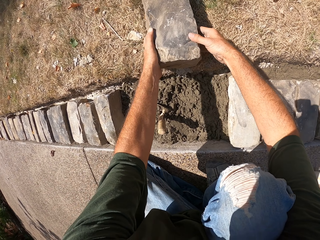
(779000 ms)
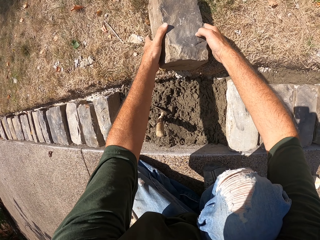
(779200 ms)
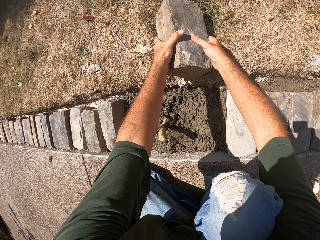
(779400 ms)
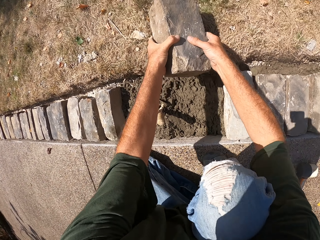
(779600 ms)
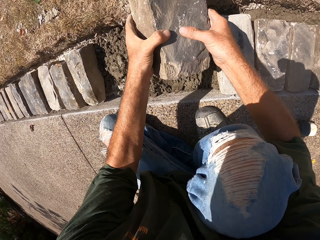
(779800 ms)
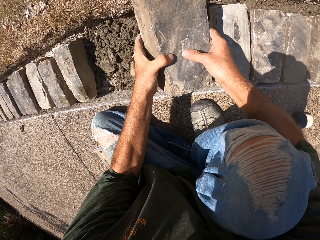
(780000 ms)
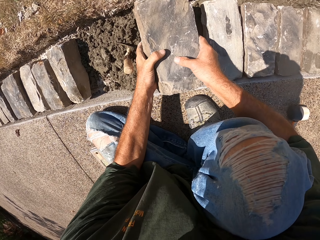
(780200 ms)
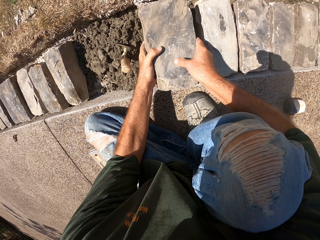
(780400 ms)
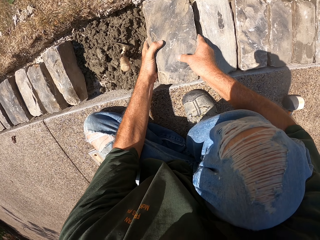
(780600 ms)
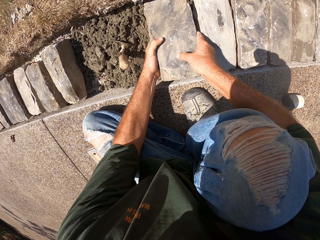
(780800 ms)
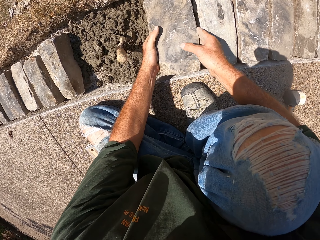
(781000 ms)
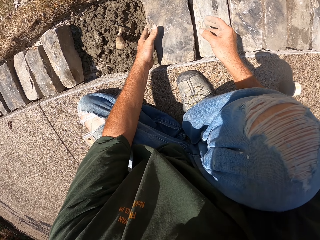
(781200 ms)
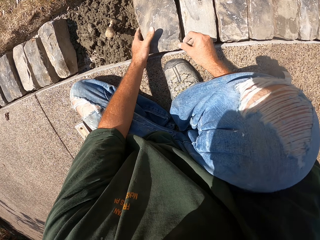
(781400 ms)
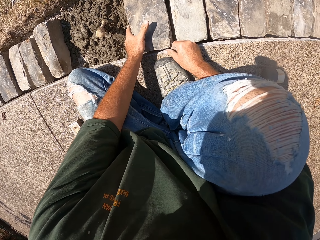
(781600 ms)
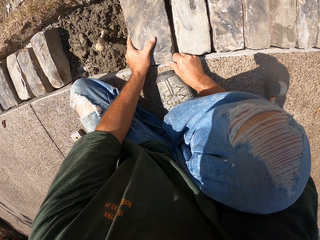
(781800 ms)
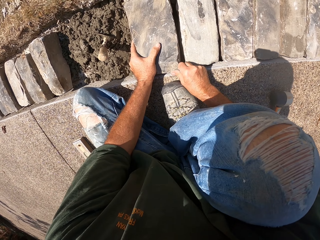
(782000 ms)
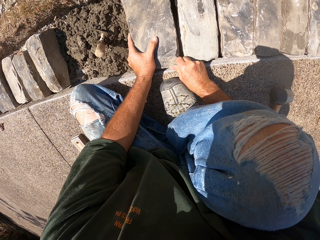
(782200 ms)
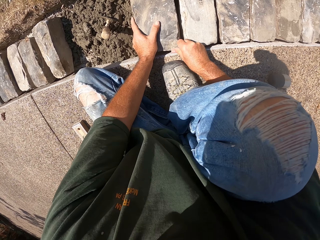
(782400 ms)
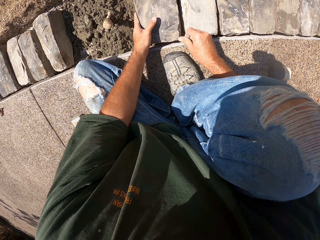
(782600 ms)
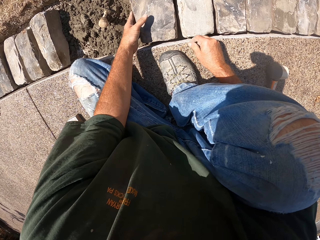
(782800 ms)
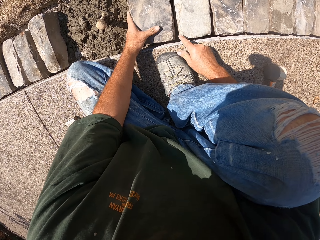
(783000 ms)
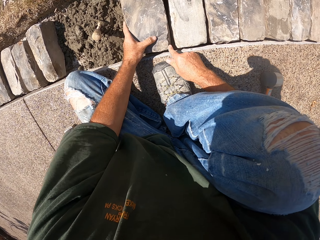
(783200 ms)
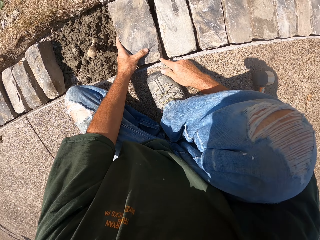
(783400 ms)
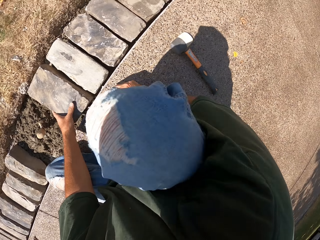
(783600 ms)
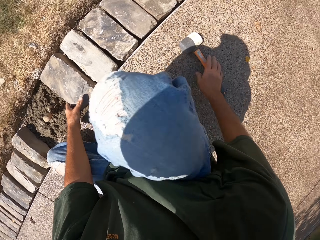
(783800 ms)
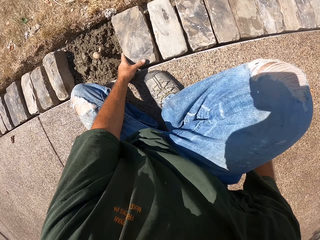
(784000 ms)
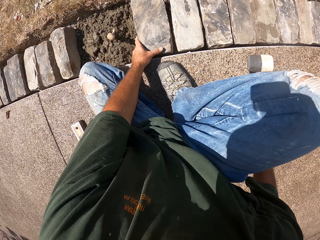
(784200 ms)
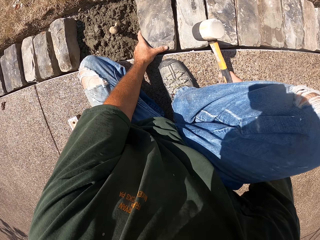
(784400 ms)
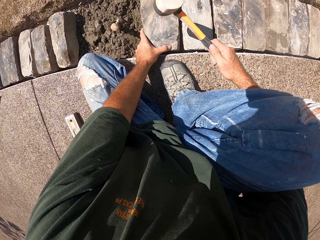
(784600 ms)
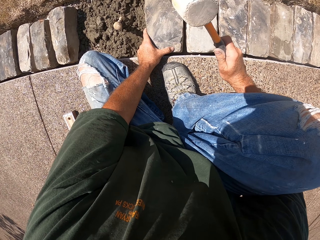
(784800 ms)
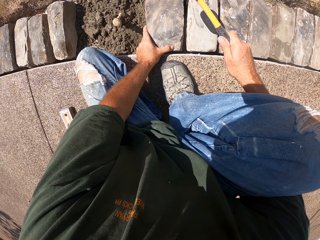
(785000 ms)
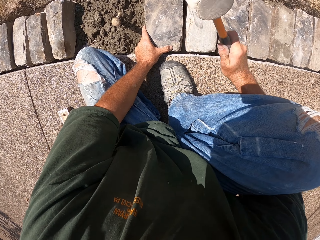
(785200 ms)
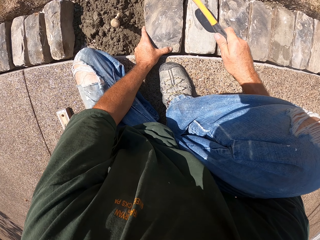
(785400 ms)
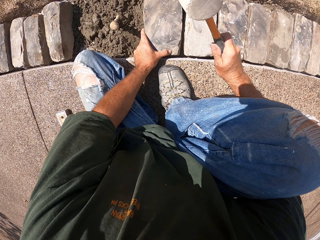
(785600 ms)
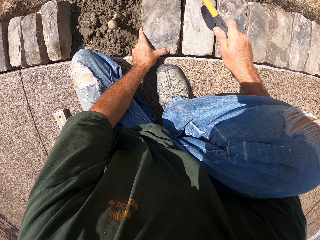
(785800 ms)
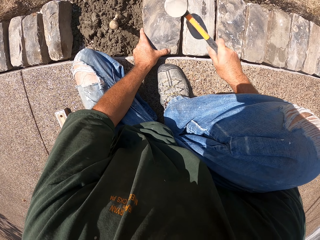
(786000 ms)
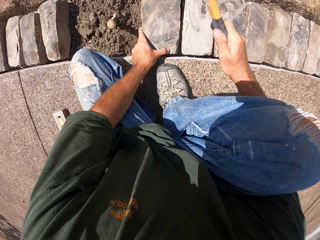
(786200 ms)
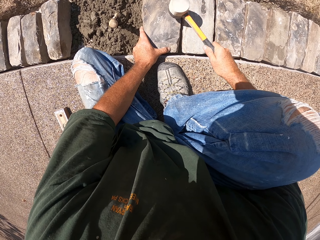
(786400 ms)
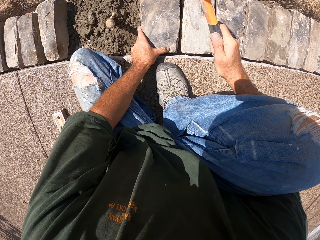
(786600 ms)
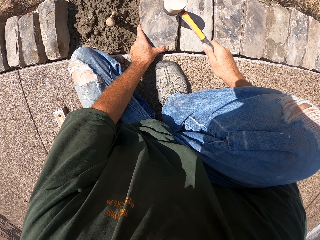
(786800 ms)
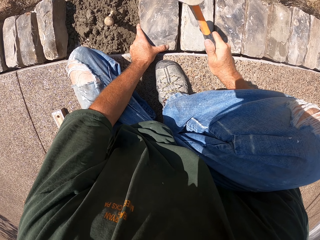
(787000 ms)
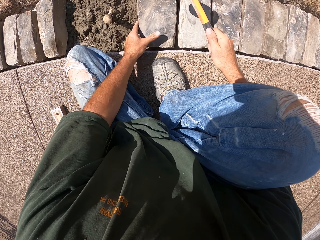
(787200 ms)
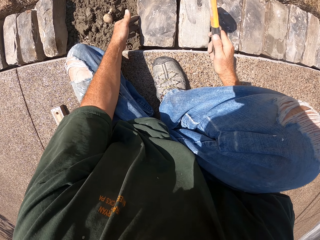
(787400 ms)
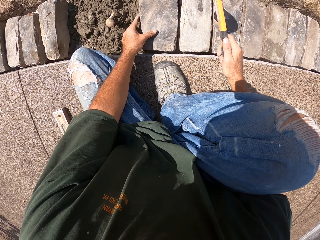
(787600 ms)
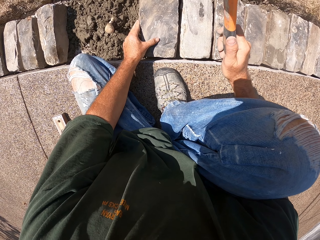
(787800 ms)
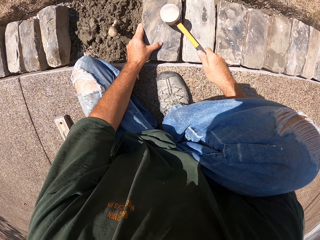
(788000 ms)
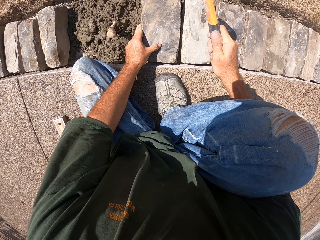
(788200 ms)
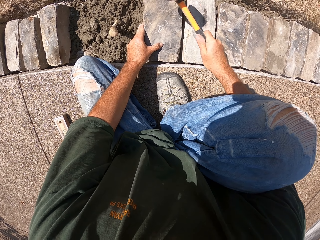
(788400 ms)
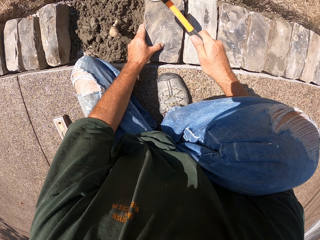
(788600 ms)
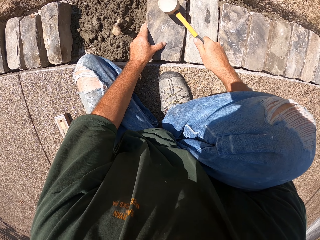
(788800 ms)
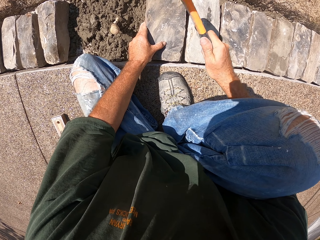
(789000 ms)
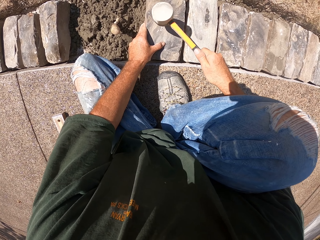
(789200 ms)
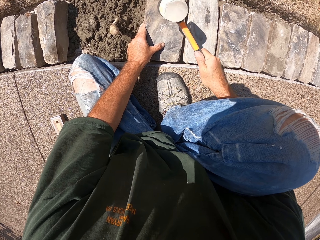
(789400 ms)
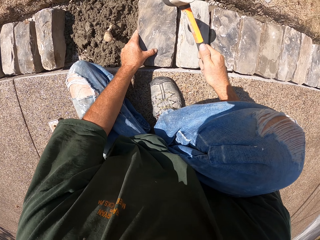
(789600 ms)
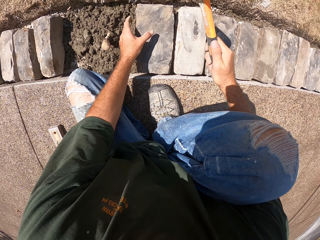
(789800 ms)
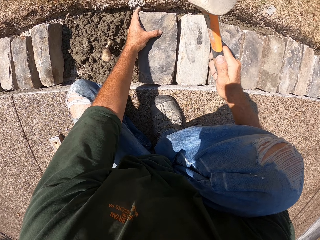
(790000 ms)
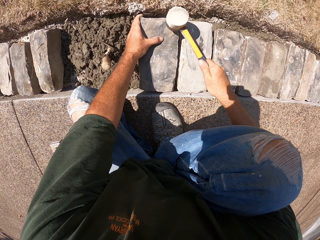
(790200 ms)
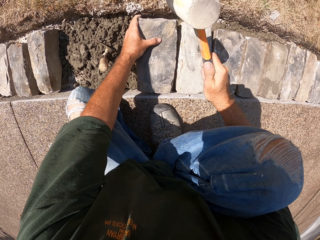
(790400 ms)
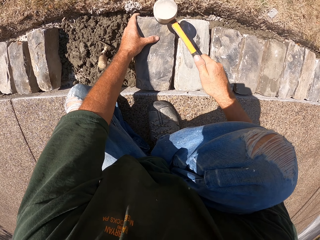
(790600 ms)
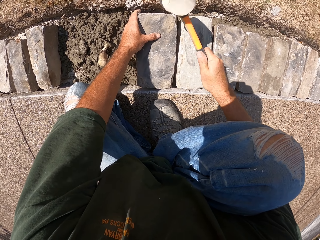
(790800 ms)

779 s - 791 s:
The camera wearer drops the brick. They pick up a hammer. They hit the brick with the hammer.

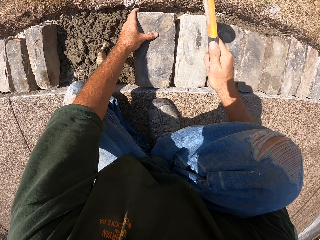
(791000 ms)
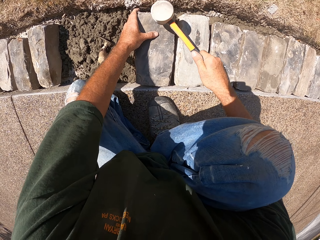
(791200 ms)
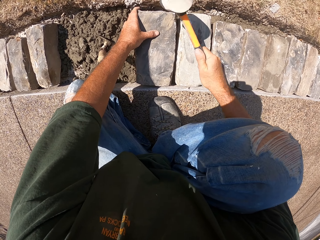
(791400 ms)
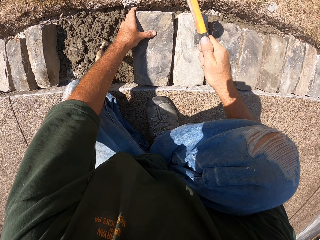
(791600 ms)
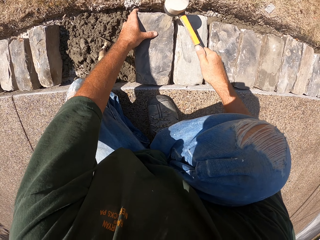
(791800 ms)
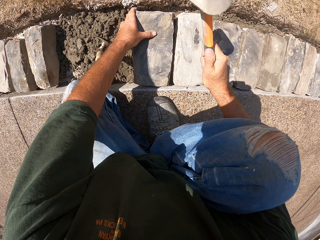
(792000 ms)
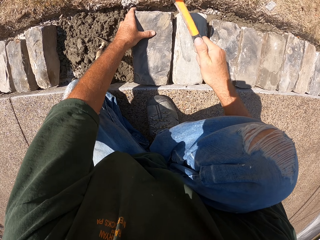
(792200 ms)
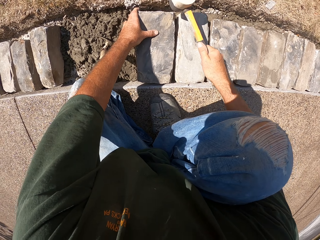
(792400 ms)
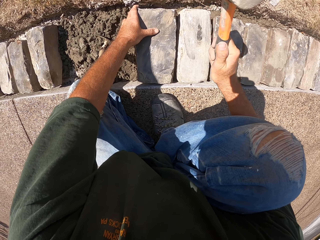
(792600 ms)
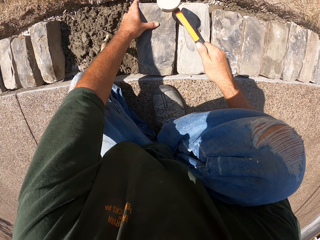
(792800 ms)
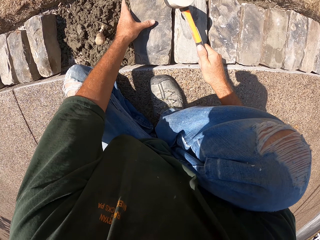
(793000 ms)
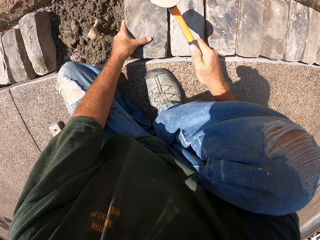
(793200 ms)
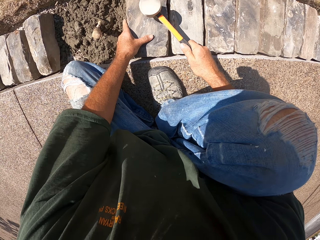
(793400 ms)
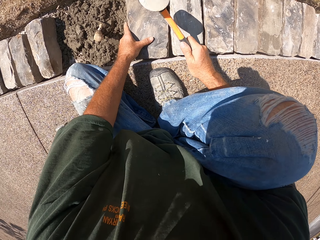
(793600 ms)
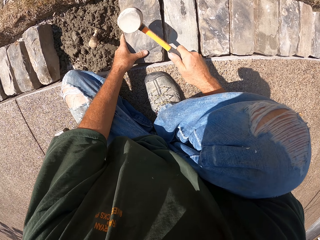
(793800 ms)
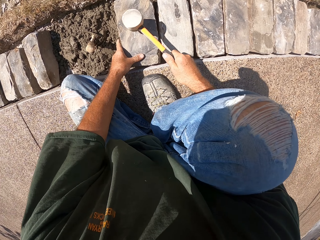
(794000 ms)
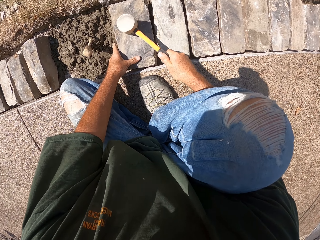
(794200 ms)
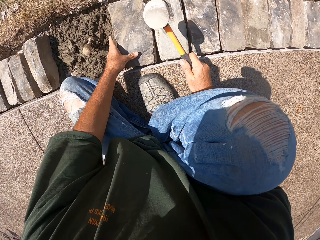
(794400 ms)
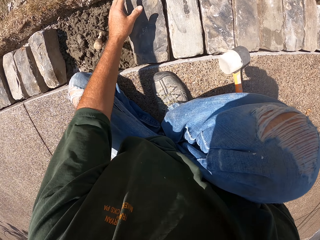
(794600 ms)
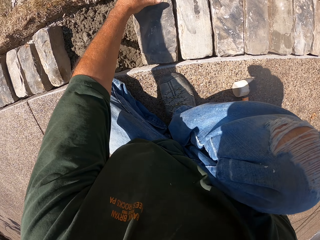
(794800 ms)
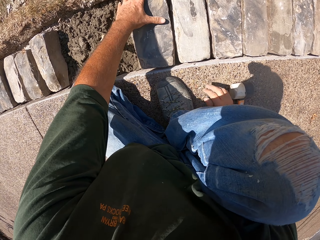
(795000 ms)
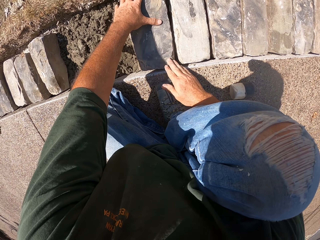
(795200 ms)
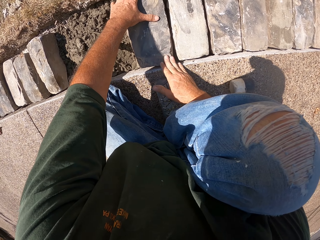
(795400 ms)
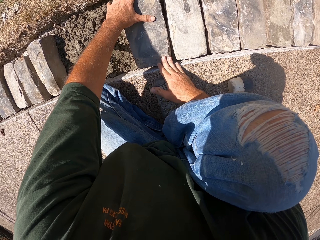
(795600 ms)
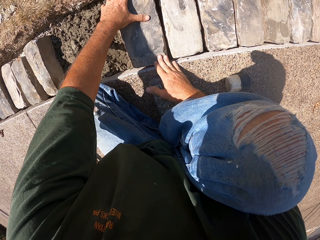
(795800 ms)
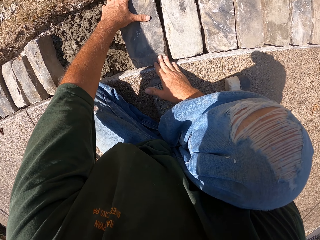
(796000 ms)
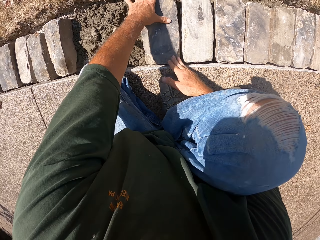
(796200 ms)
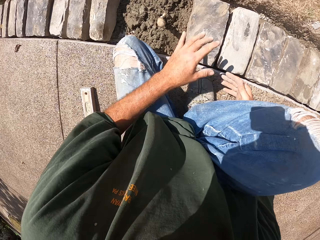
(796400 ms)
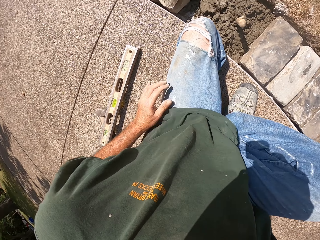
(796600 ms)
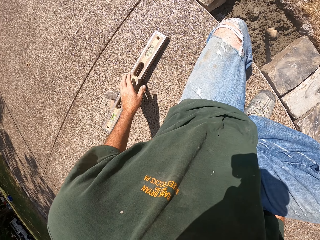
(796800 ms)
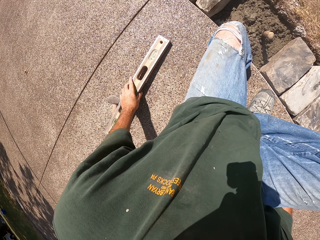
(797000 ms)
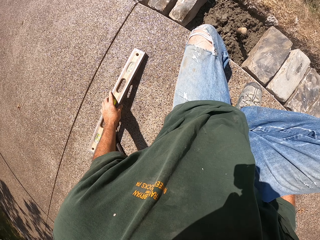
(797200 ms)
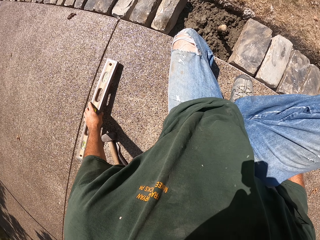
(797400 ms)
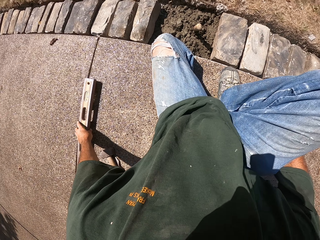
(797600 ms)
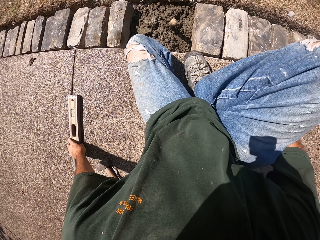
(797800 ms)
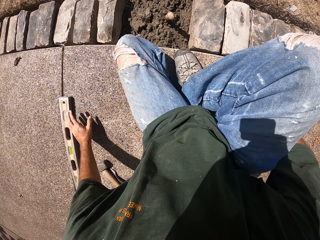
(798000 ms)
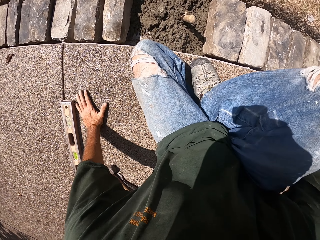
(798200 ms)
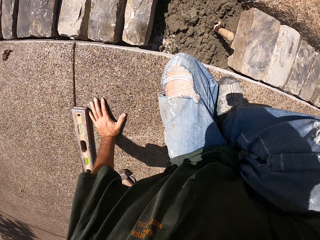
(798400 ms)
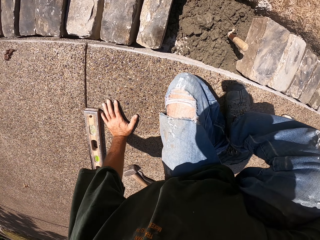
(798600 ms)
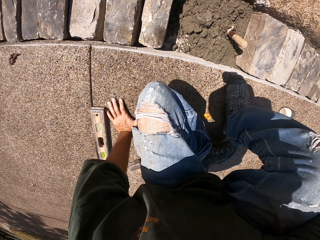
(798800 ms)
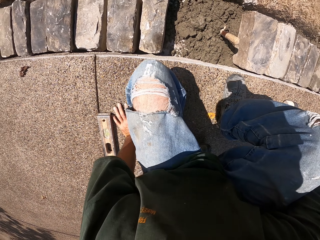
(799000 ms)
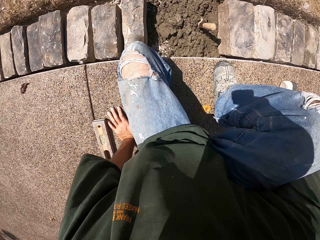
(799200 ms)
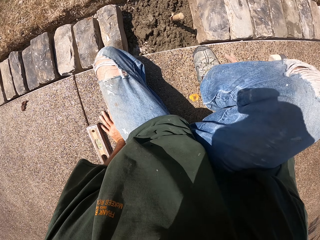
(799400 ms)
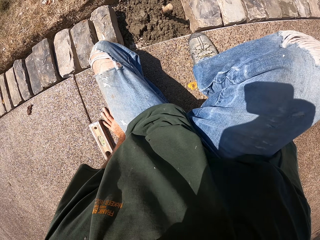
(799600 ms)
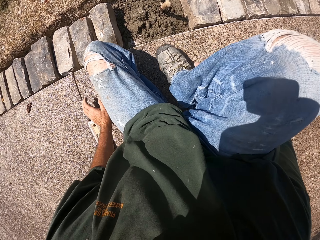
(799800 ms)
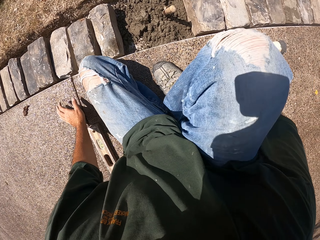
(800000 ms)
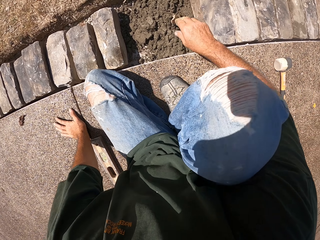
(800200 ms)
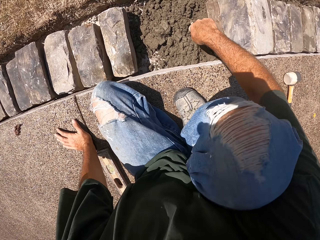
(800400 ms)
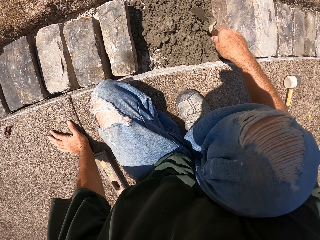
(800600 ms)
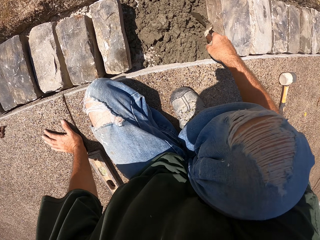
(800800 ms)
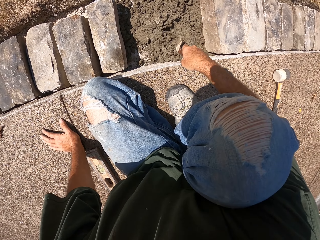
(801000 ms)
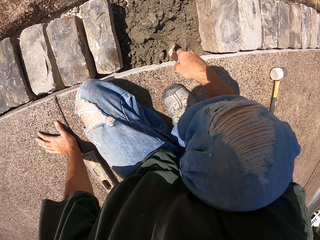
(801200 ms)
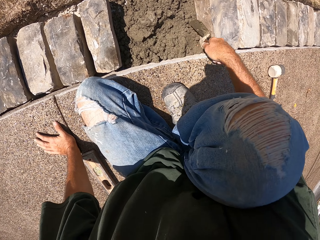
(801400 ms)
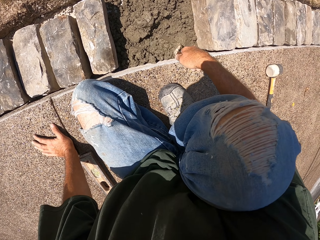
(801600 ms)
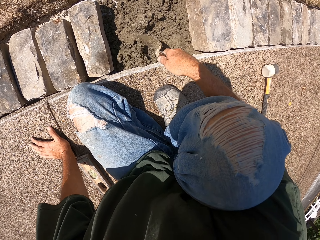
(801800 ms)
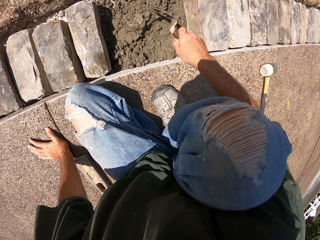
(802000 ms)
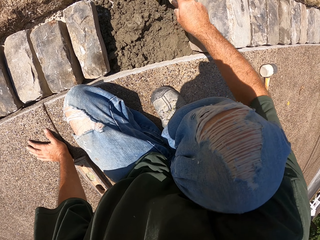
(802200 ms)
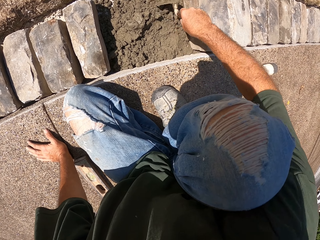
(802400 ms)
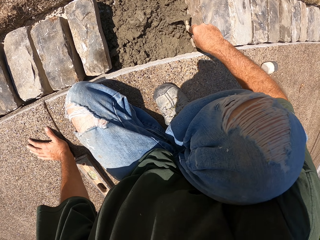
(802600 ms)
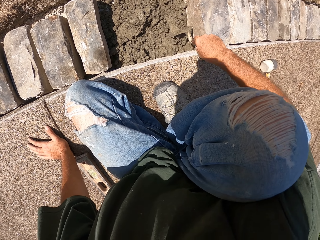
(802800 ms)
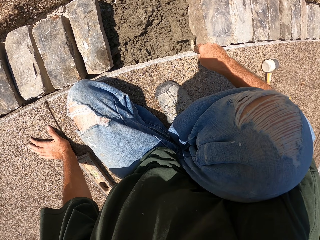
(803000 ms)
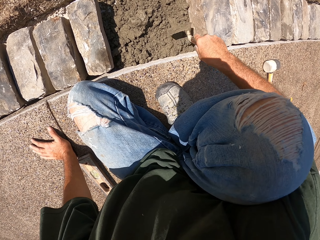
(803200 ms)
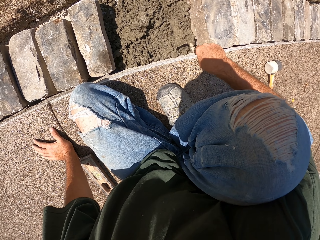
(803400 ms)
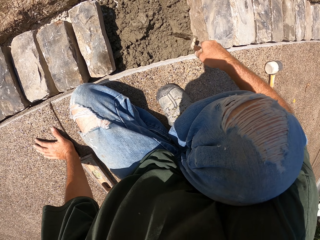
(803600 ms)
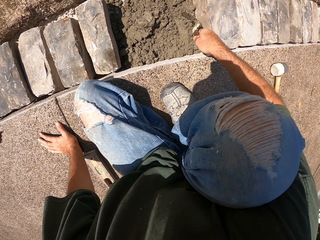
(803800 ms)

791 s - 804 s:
The camera wearer drops the hammer. They adjust the stone. They push a spirit level. They level the concrete. They spread mortar with a trowel.
